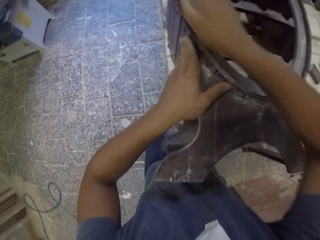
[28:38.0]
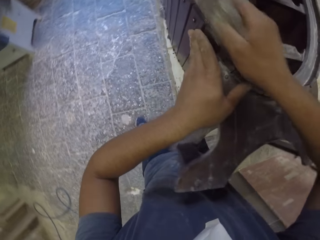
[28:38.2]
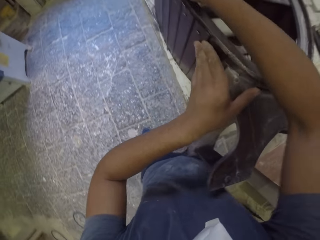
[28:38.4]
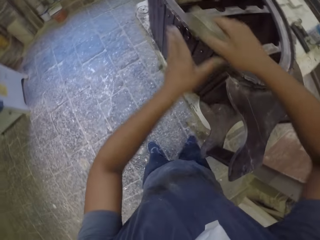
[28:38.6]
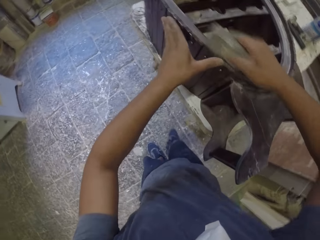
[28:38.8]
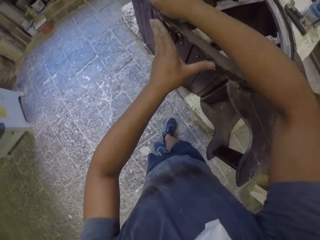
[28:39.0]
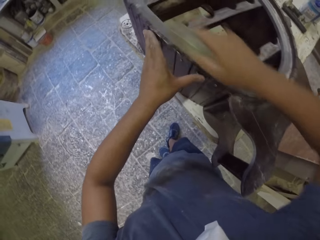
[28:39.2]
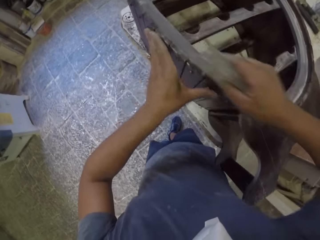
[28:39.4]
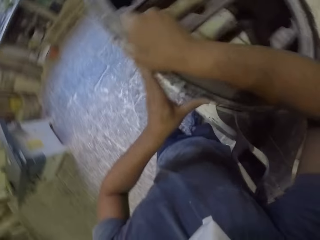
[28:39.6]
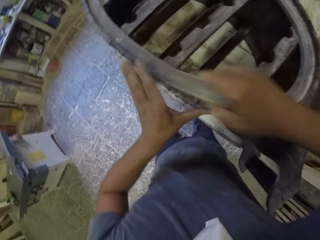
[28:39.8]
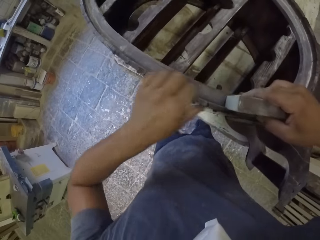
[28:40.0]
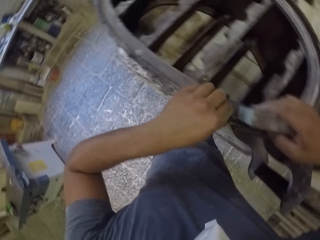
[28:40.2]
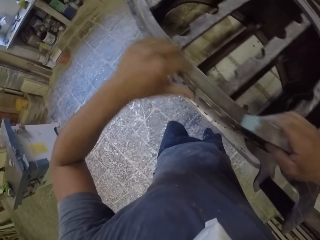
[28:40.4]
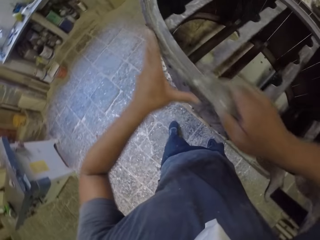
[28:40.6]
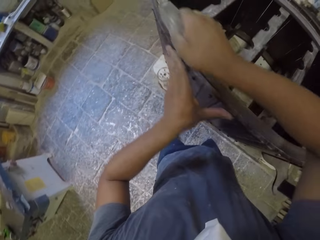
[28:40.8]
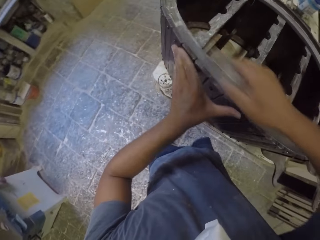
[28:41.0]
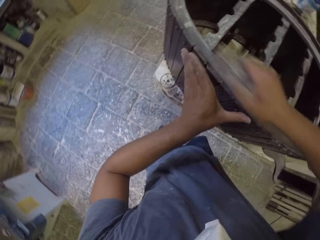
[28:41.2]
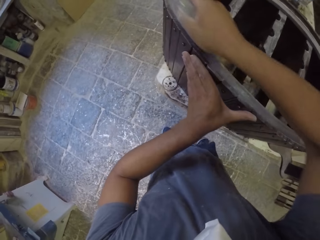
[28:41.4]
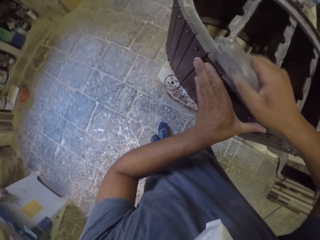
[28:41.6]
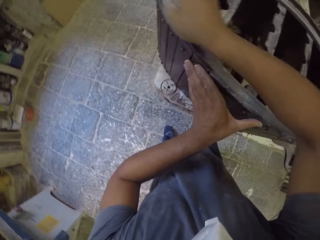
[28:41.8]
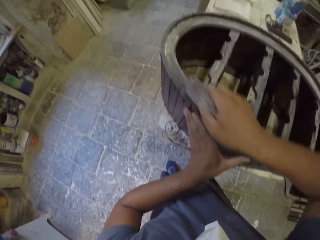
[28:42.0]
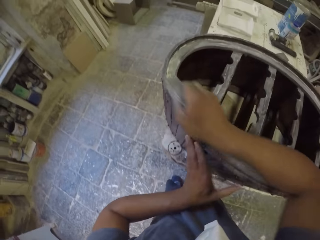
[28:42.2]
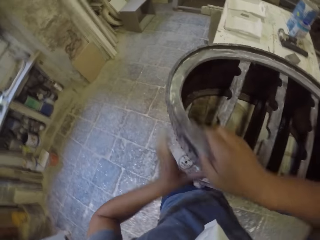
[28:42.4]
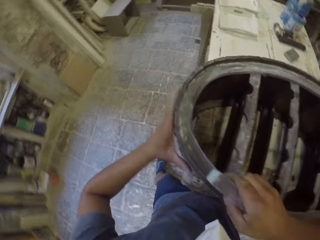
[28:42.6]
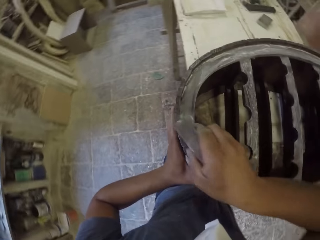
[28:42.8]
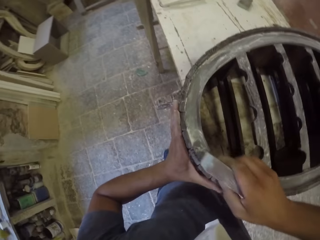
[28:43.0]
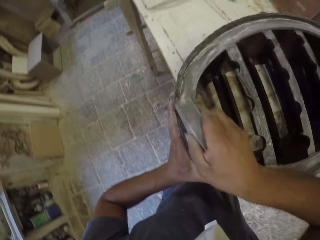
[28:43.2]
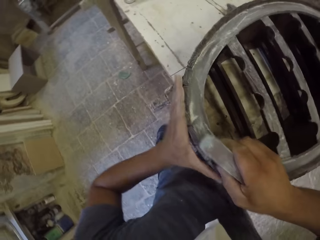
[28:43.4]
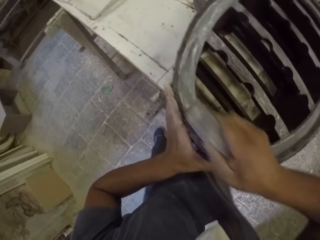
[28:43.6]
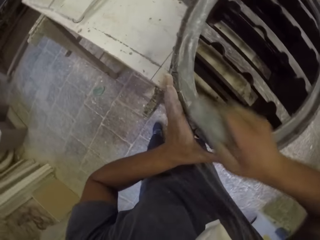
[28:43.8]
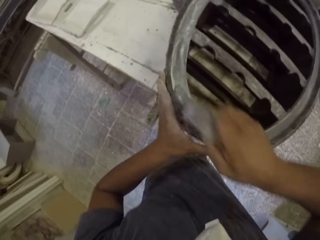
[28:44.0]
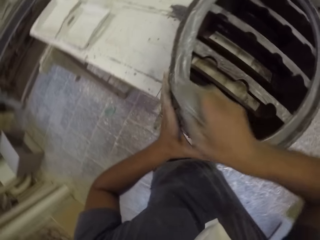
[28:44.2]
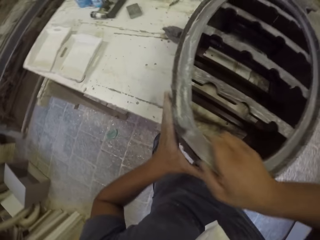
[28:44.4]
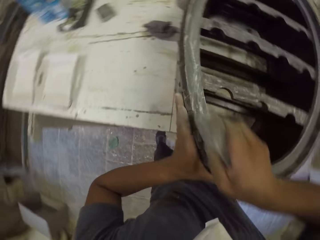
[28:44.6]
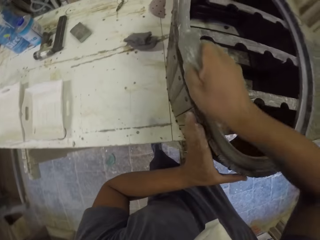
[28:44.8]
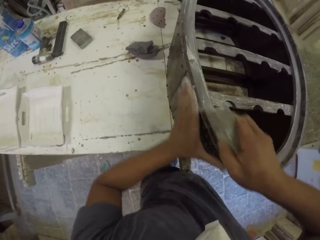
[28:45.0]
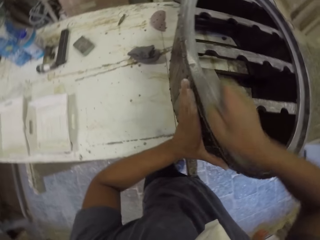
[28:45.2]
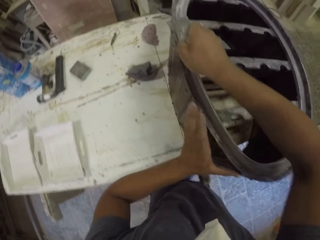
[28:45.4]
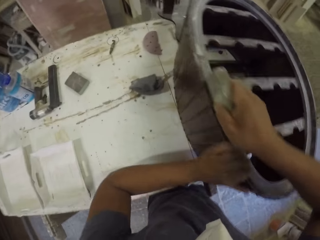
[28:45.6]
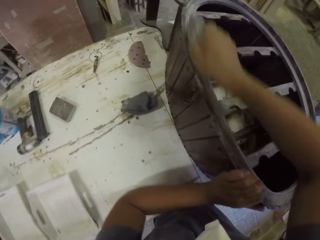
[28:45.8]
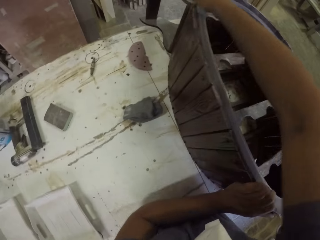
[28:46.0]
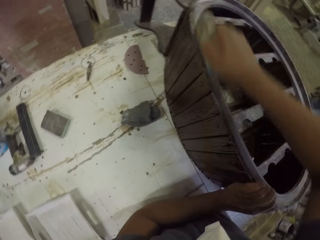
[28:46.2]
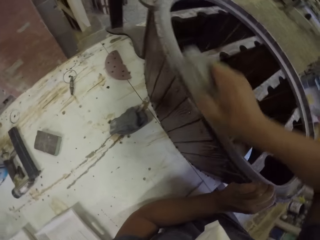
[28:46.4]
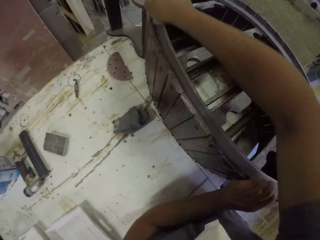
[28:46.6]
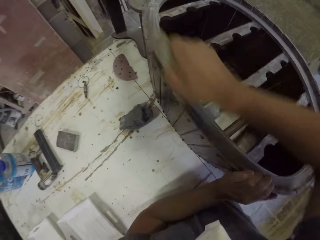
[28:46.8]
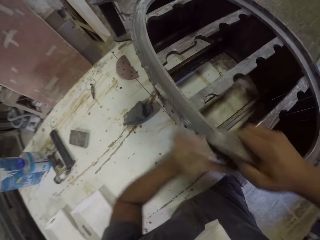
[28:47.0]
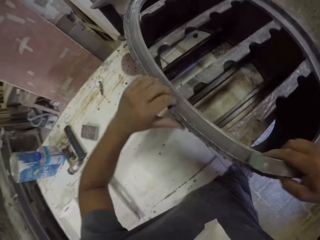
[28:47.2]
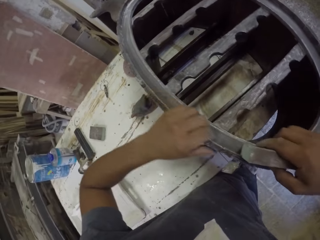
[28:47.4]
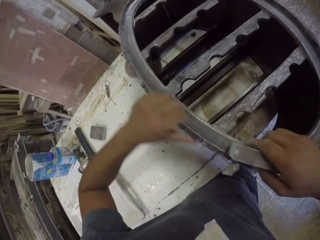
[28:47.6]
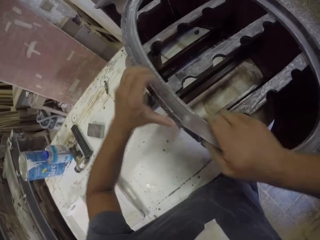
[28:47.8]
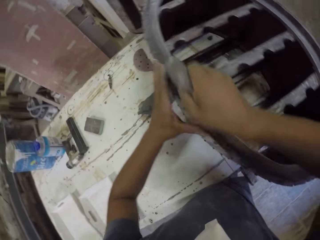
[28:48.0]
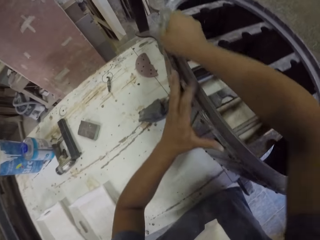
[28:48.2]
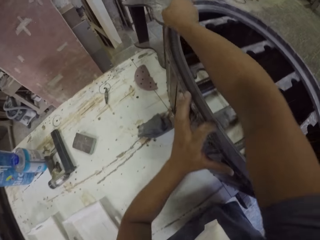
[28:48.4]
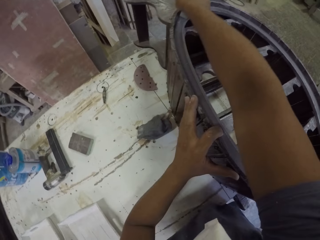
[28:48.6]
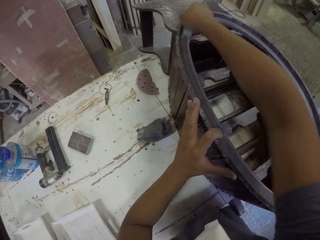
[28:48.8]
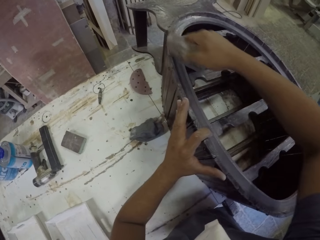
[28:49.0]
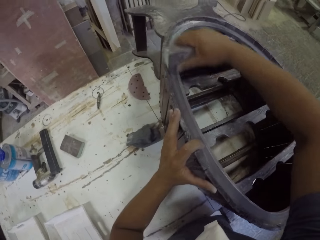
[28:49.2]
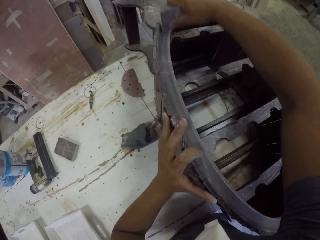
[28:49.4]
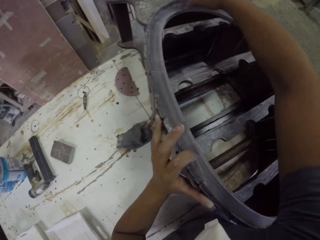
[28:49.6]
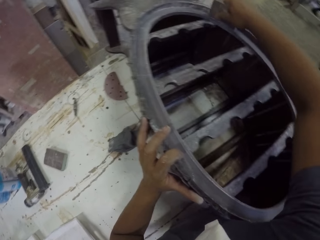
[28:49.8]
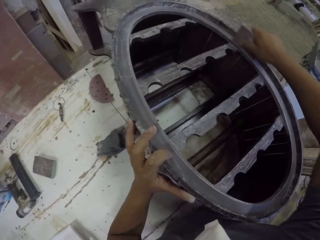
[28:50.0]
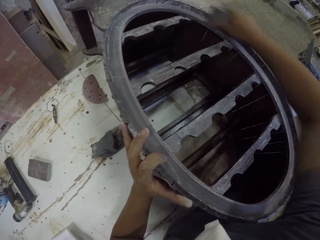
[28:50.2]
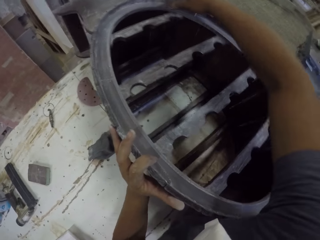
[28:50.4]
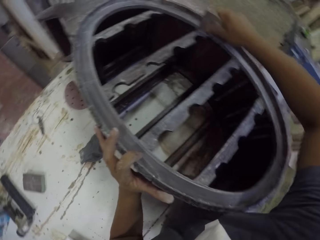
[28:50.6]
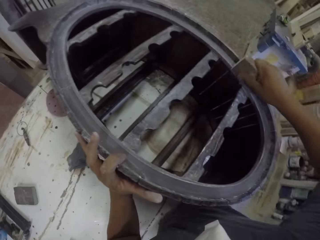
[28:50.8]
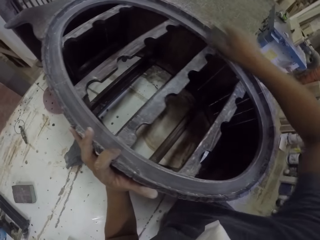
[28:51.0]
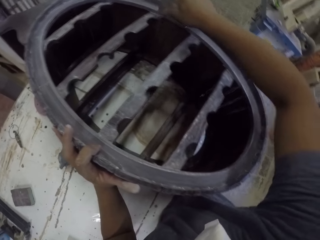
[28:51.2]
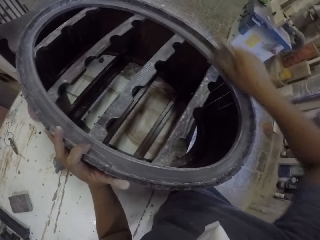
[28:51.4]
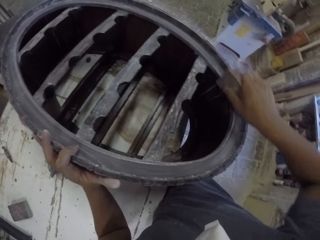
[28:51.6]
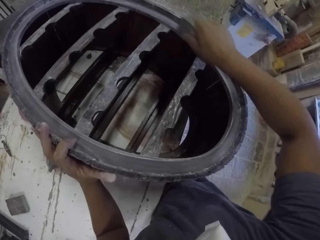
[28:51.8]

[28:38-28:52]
The camera wearer wipes the wooden rack with his left hand. He smooths the wooden rack with a smoothing stone. He holds the wooden rack with his left hand. He runs his fingers over the furniture. He wipes the wooden rack with his left hand. He smooths the wooden rack with the smoothing stone. He holds the wooden rack with his left hand.

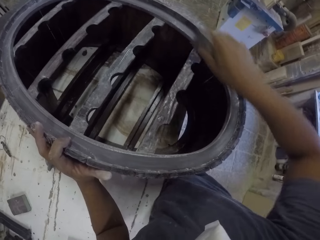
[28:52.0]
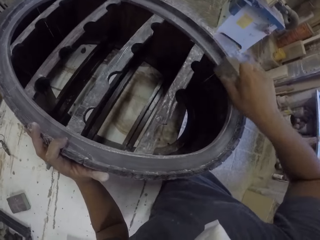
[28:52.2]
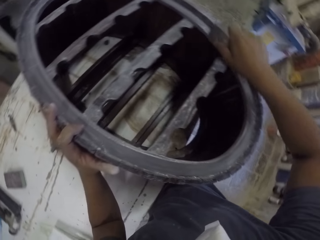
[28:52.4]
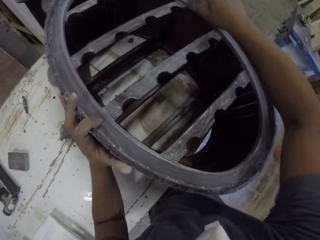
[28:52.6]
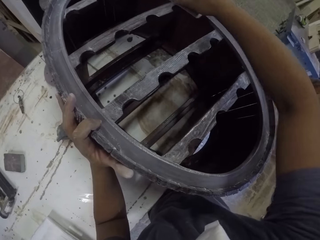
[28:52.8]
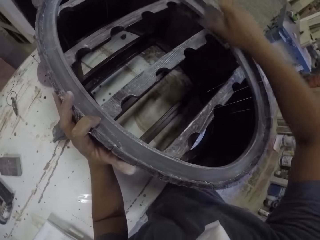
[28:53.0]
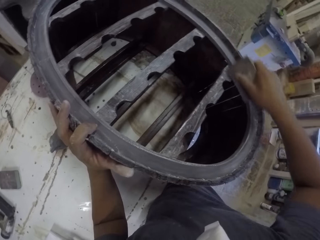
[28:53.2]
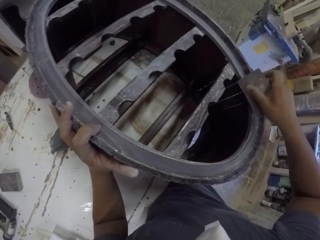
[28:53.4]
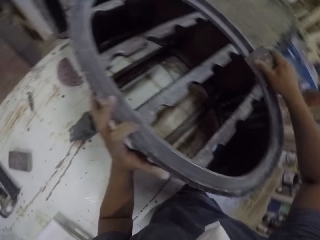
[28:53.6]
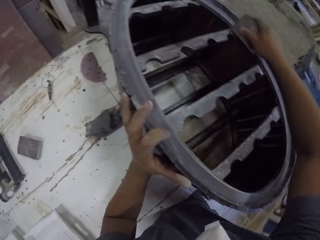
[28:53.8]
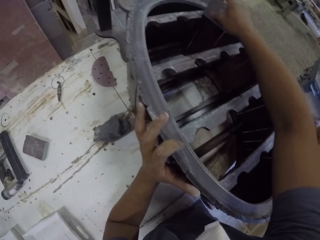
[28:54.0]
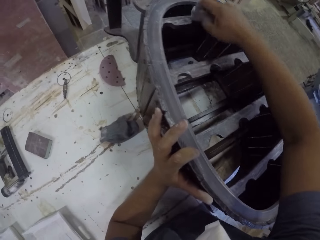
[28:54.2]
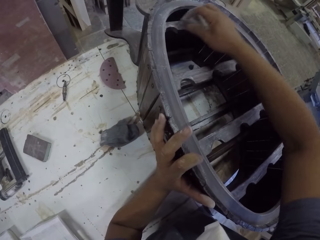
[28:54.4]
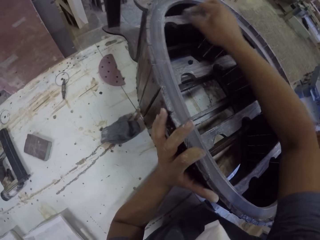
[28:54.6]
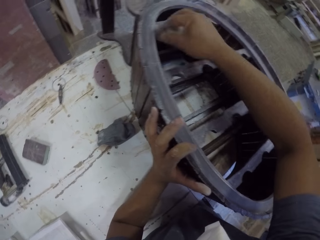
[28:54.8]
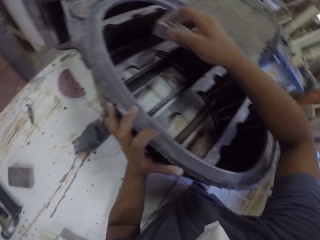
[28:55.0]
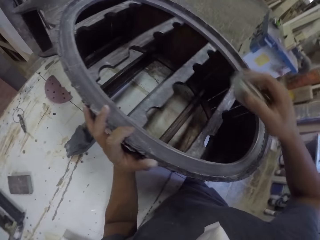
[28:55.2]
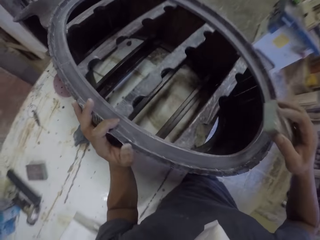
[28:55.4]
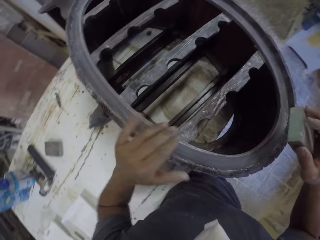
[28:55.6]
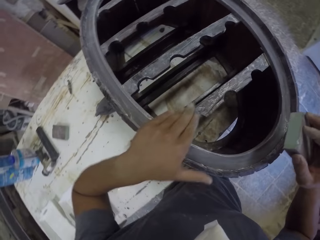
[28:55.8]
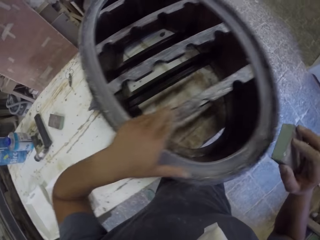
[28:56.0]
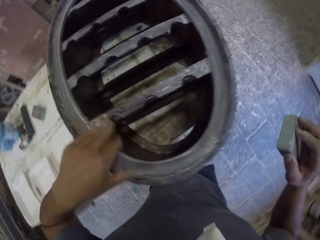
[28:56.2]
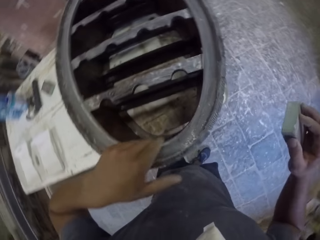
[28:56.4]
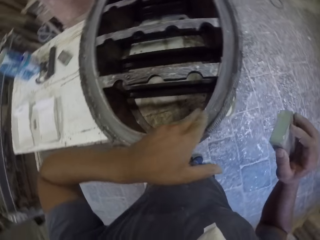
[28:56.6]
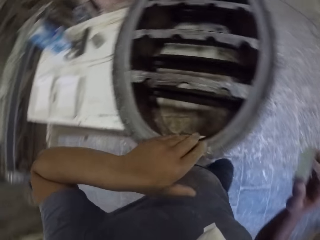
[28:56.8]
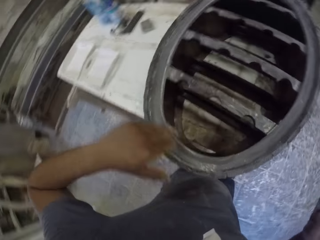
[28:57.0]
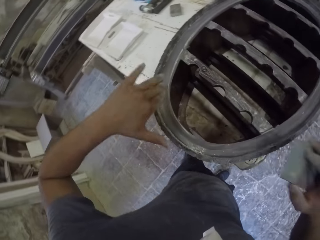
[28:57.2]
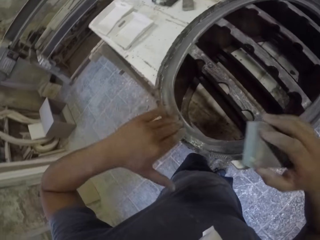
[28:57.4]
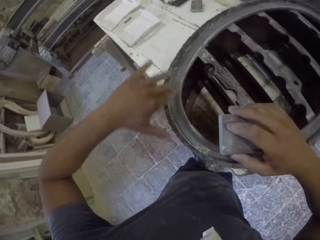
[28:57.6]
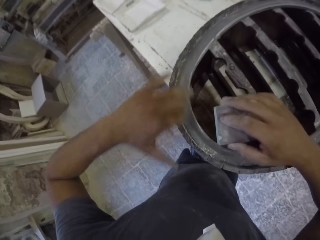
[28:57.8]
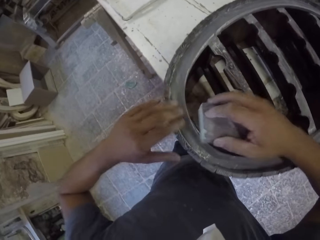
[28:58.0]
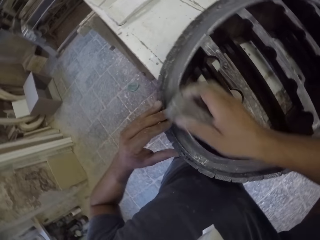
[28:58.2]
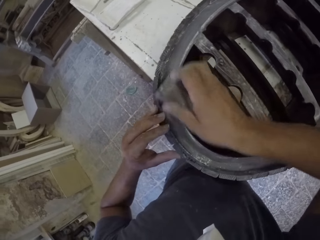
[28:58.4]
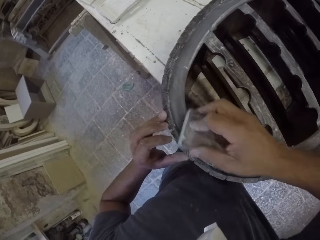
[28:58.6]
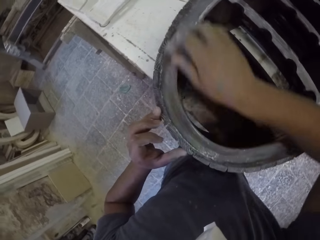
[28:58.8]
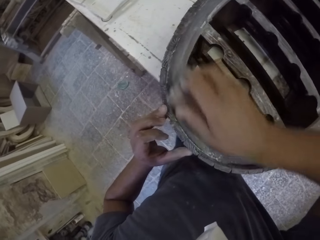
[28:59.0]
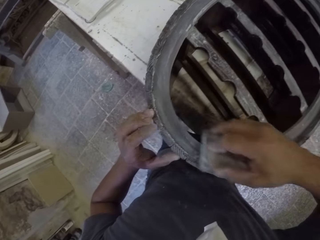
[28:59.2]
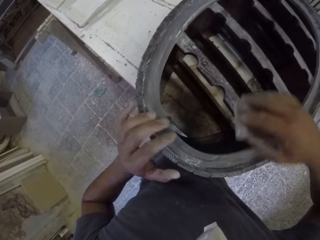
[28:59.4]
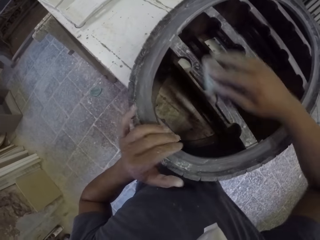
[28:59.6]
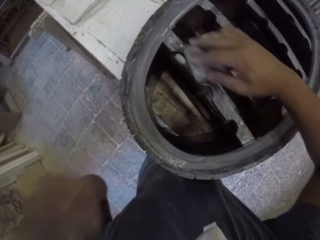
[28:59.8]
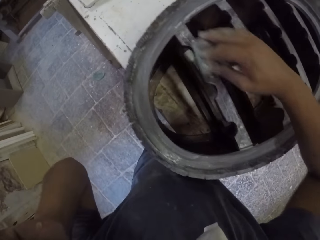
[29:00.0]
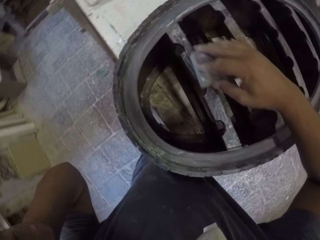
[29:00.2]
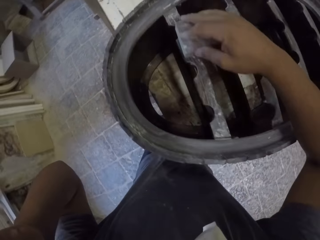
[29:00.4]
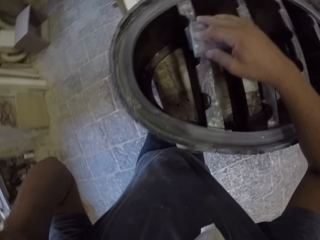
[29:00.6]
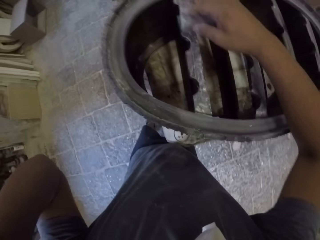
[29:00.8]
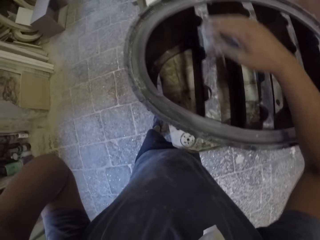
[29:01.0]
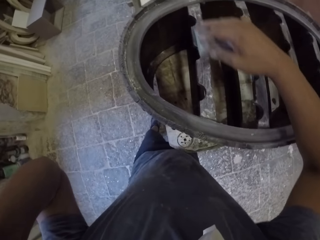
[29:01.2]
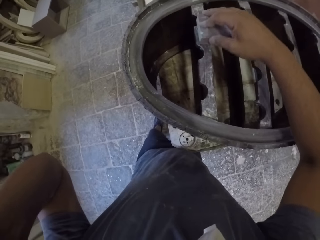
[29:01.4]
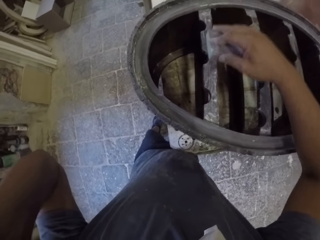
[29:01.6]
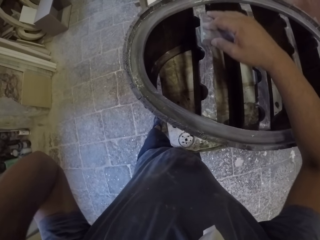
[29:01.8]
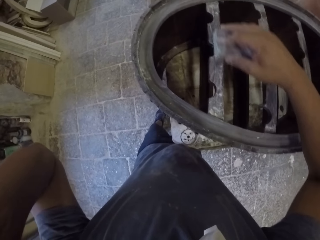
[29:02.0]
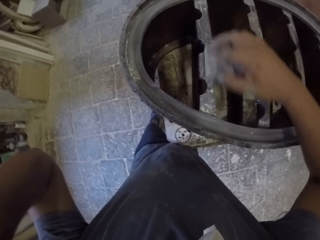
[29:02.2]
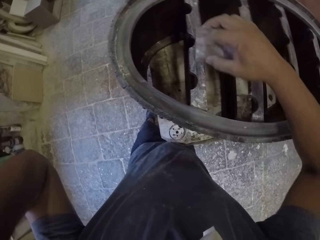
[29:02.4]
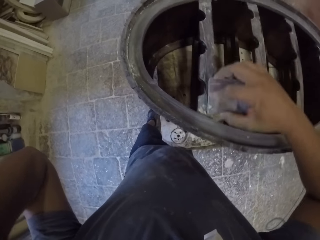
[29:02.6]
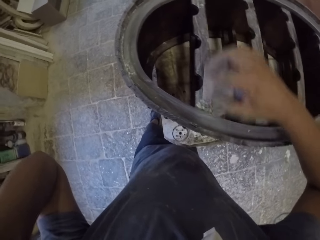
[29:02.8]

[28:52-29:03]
The camera wearer wipes the wooden rack with his left hand. He holds sandpaper or a smoothing stone. He holds the wooden rack with his left hand. He smooths the wooden rack with the smoothing stone. He adjusts the head camera.
